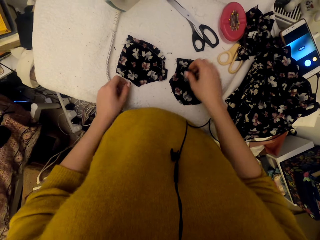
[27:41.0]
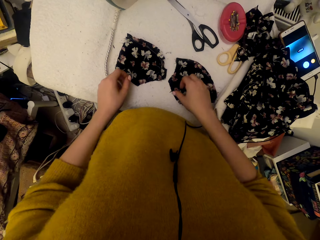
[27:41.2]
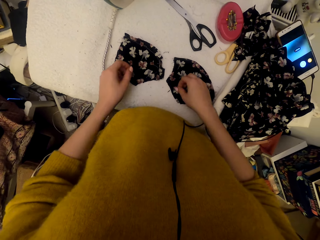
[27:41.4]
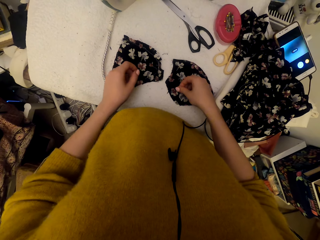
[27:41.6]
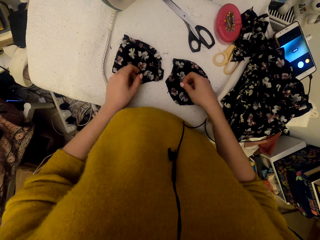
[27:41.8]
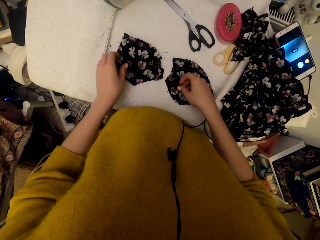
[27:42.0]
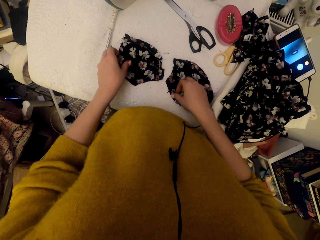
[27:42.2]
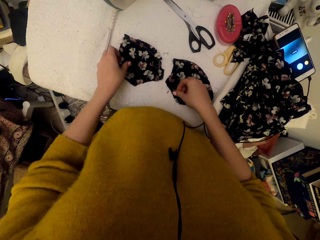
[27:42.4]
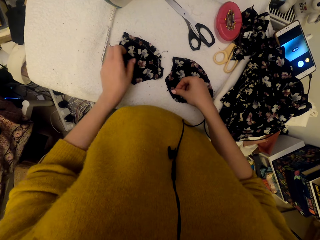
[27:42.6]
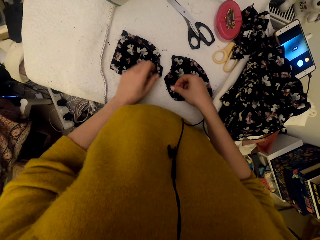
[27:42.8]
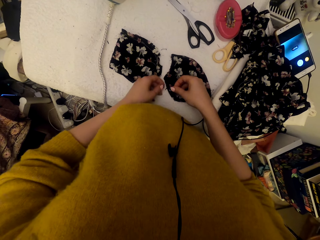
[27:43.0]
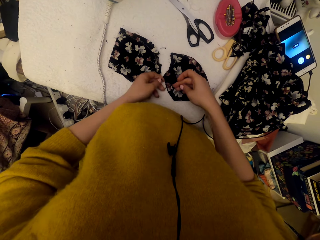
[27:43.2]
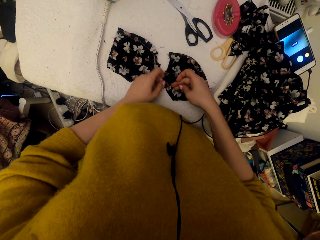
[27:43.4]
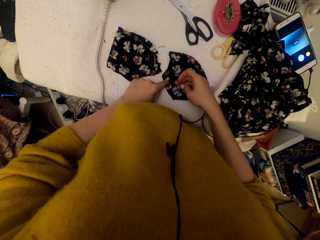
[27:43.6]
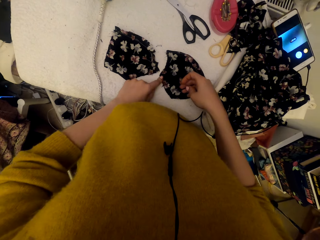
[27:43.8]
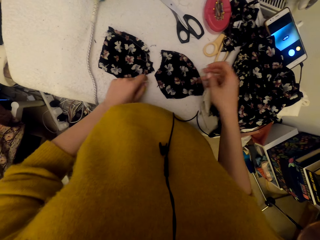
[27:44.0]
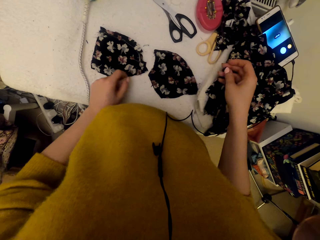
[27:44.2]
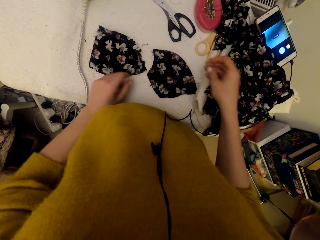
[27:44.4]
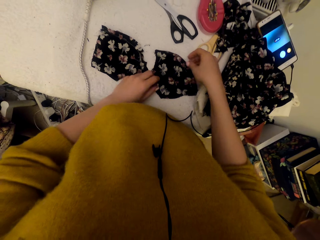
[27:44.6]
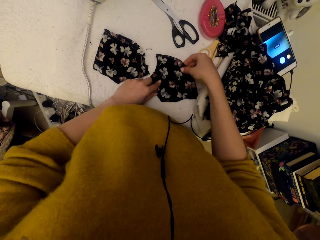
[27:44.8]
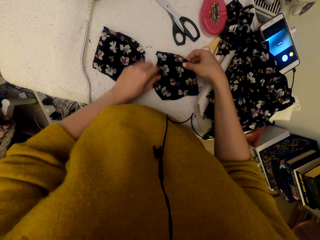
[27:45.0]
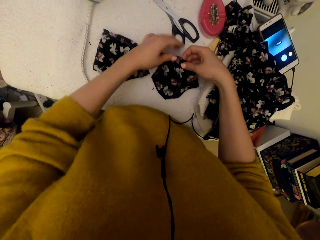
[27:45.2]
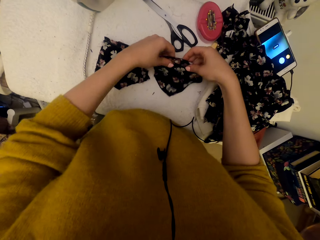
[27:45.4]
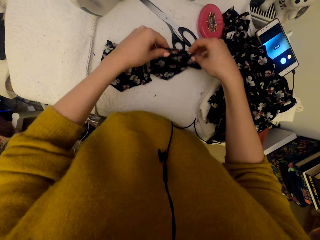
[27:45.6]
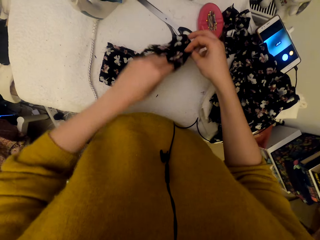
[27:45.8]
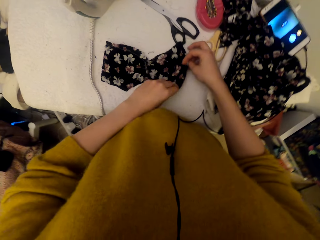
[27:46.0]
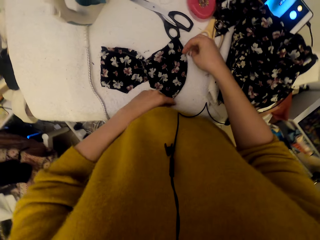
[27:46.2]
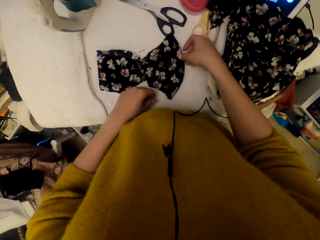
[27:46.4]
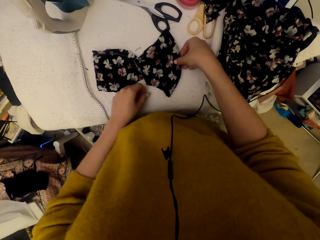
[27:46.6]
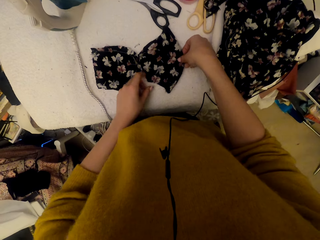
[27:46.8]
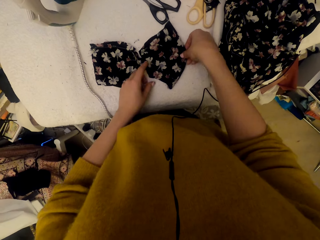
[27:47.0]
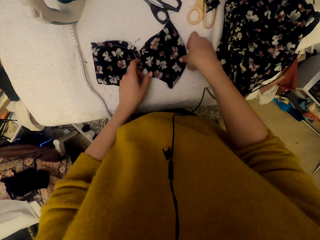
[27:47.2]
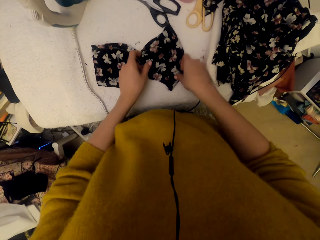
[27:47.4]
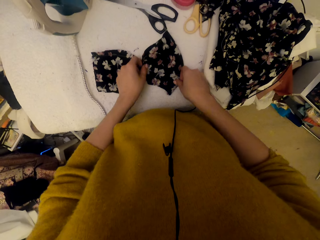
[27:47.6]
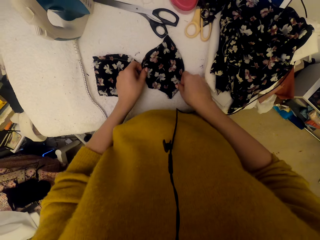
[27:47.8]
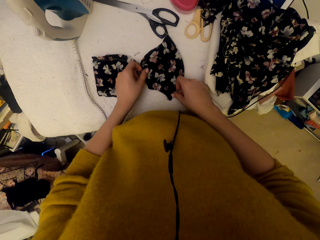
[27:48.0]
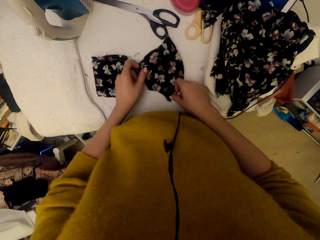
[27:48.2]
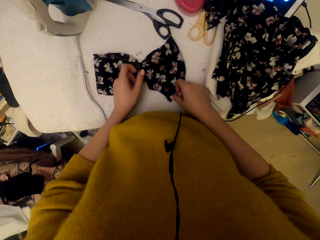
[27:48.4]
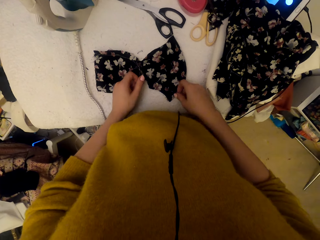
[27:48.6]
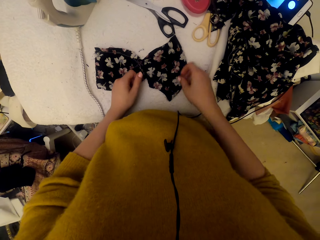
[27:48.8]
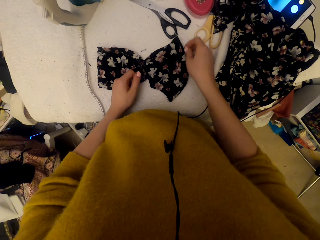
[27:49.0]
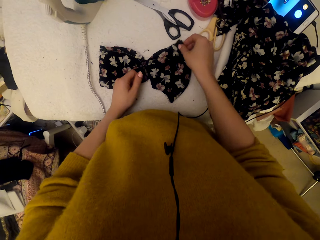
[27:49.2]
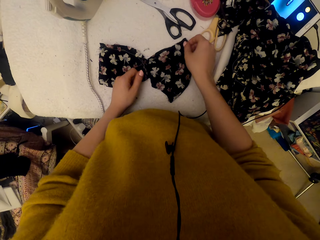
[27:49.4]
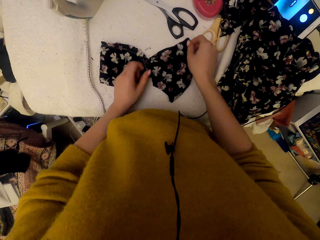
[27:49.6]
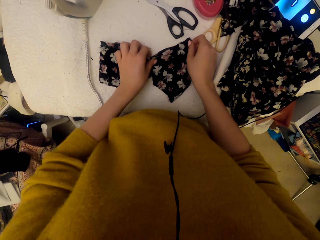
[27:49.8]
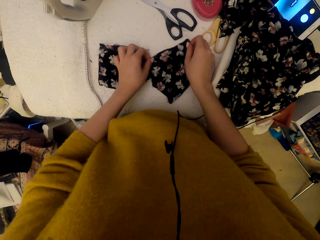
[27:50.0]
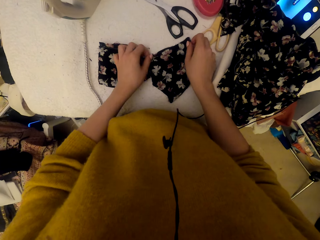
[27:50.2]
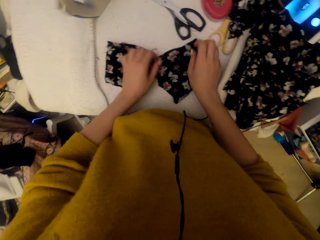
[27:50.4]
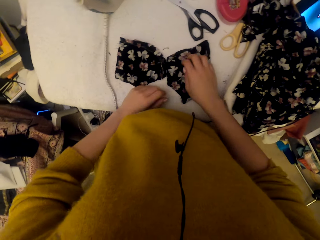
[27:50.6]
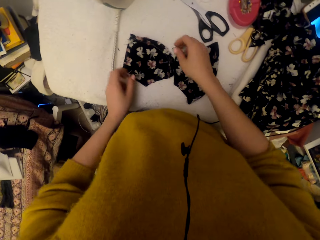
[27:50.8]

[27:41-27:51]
The camera wearer puts a hand on a material. They adjust a cloth material piece on the right side. They pick the material, put down the material, and move the material on a table.

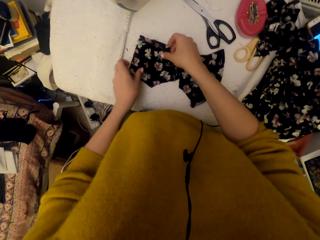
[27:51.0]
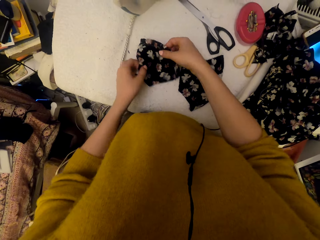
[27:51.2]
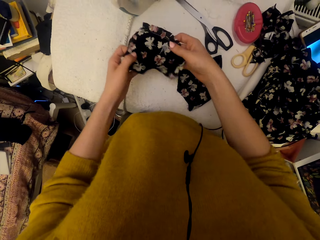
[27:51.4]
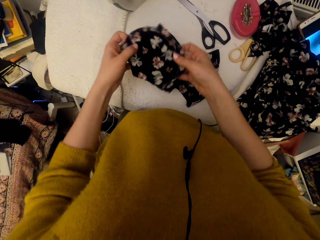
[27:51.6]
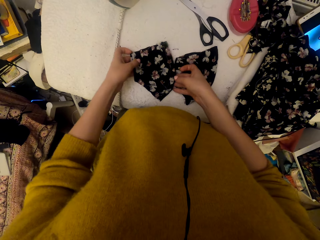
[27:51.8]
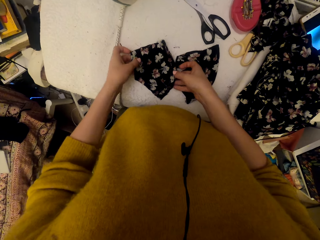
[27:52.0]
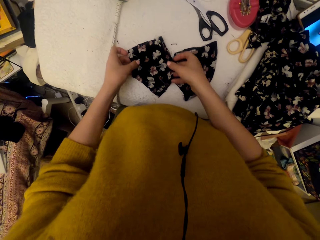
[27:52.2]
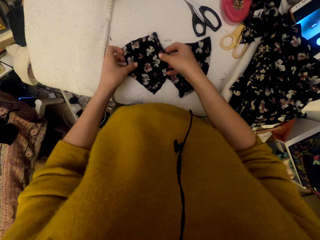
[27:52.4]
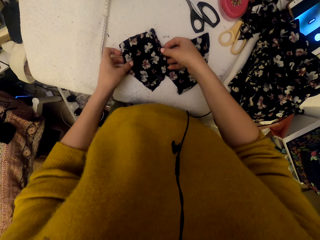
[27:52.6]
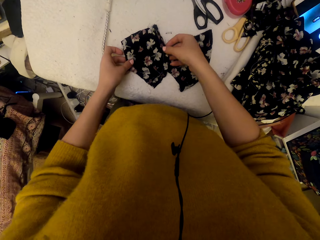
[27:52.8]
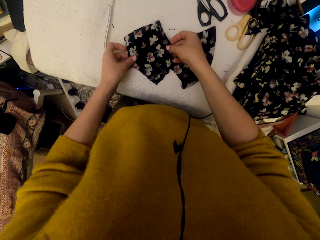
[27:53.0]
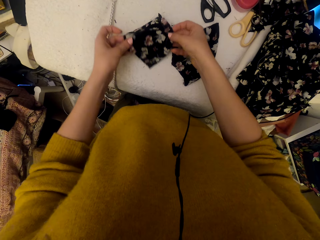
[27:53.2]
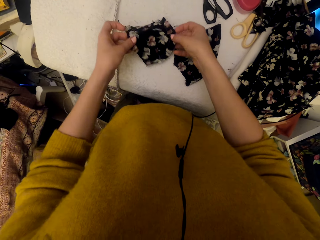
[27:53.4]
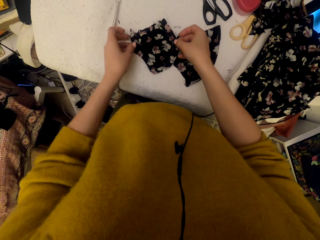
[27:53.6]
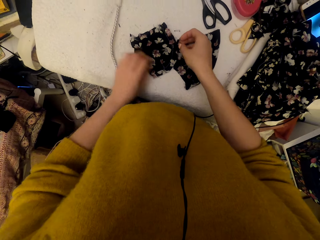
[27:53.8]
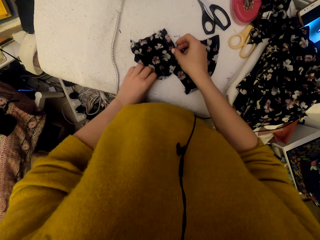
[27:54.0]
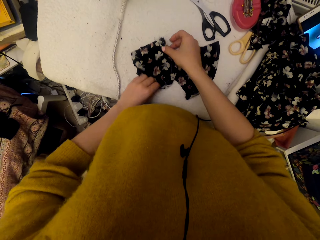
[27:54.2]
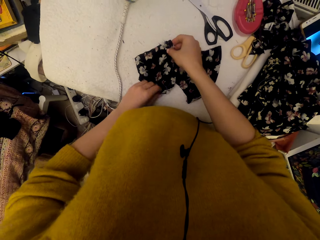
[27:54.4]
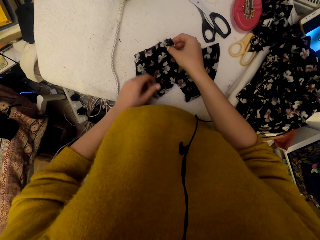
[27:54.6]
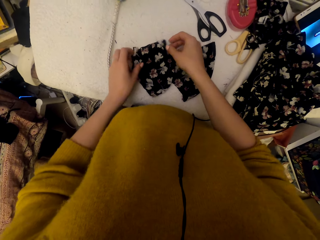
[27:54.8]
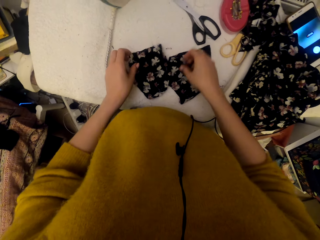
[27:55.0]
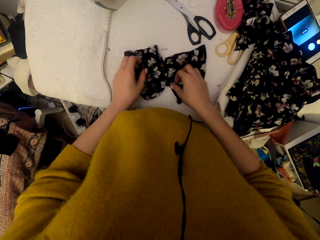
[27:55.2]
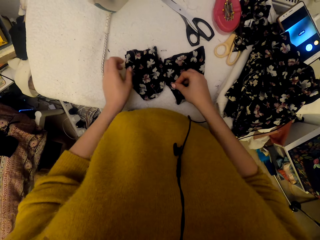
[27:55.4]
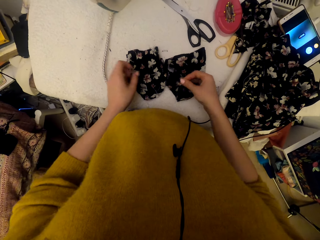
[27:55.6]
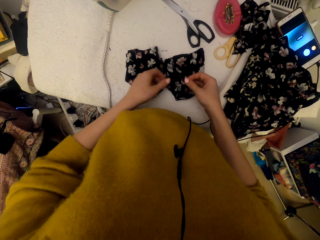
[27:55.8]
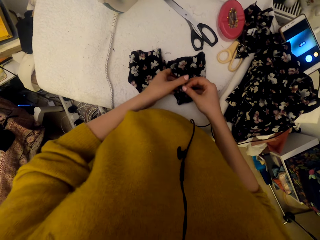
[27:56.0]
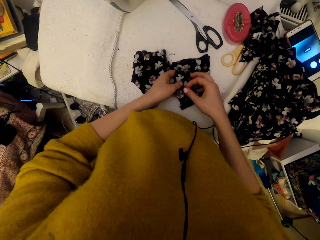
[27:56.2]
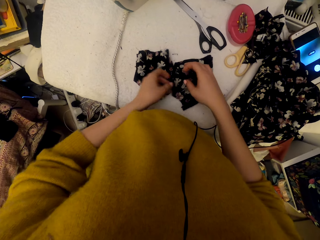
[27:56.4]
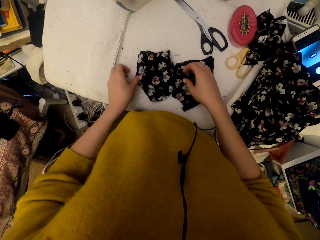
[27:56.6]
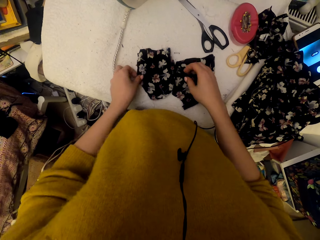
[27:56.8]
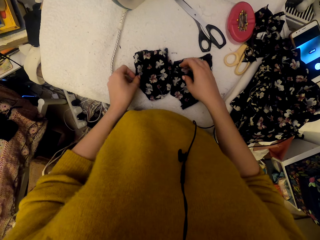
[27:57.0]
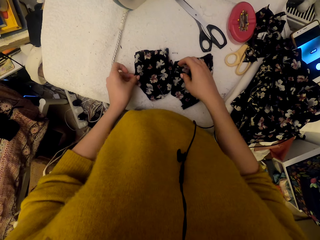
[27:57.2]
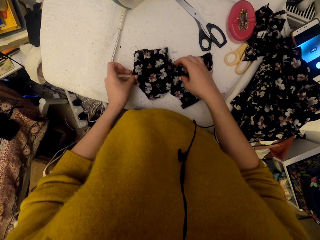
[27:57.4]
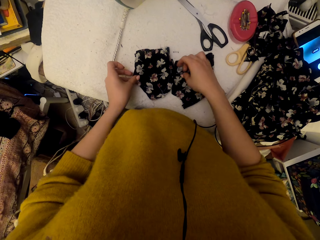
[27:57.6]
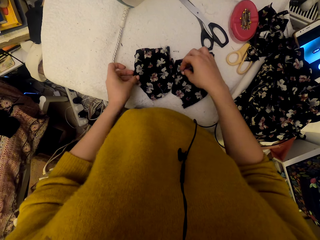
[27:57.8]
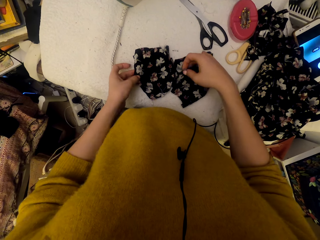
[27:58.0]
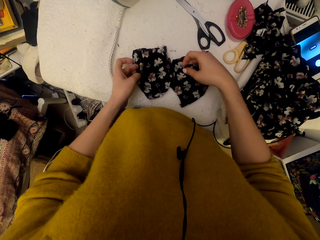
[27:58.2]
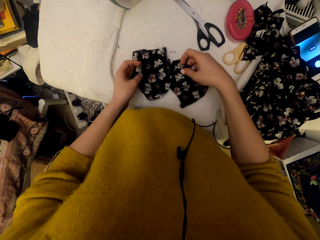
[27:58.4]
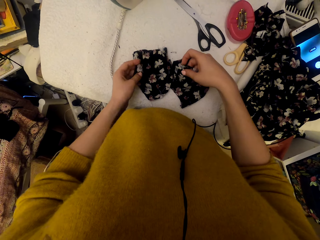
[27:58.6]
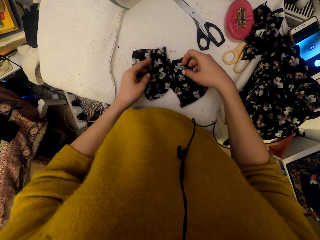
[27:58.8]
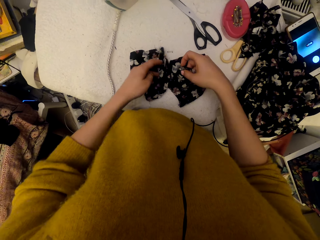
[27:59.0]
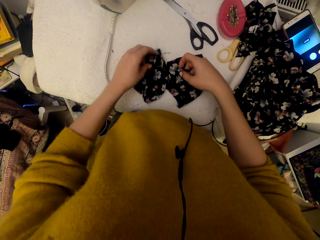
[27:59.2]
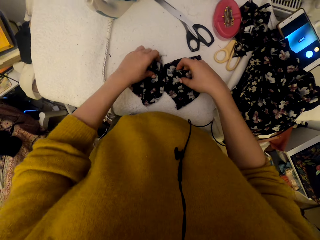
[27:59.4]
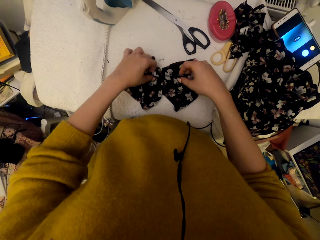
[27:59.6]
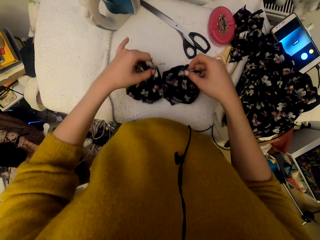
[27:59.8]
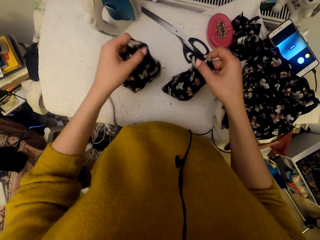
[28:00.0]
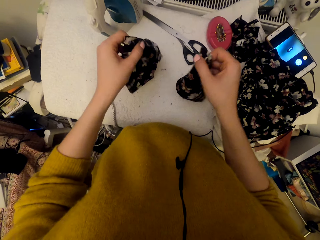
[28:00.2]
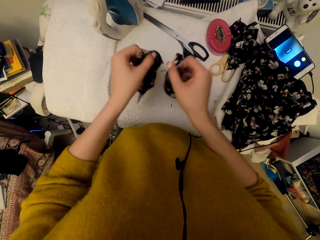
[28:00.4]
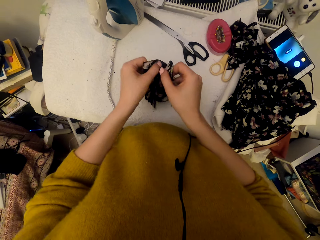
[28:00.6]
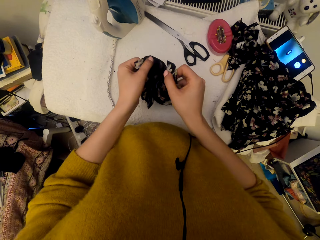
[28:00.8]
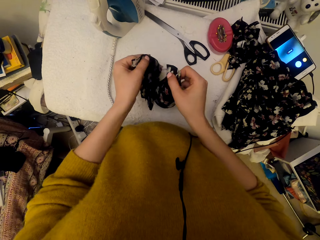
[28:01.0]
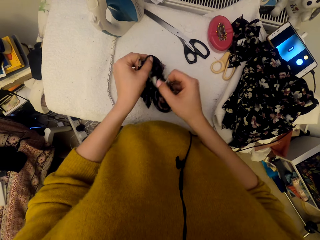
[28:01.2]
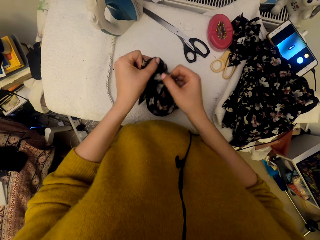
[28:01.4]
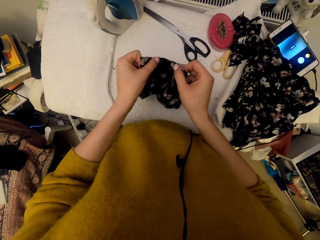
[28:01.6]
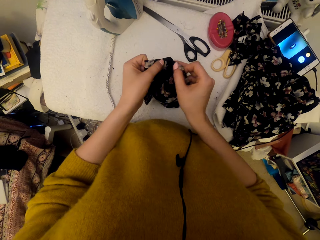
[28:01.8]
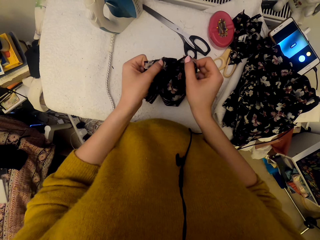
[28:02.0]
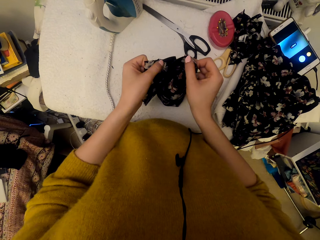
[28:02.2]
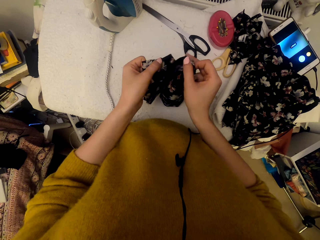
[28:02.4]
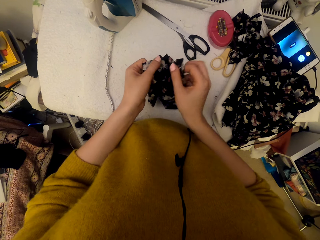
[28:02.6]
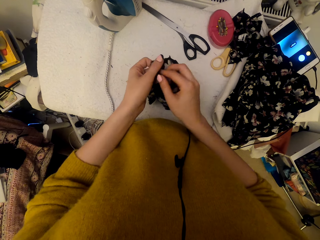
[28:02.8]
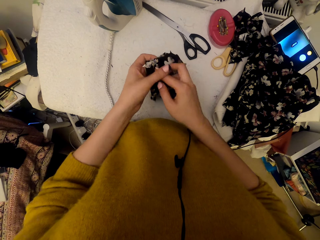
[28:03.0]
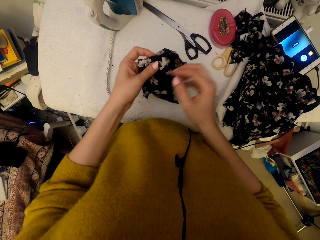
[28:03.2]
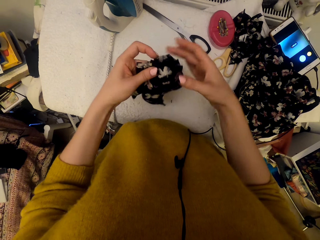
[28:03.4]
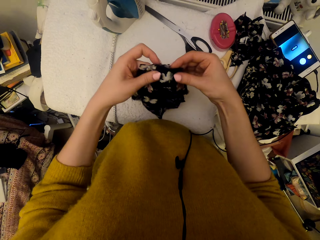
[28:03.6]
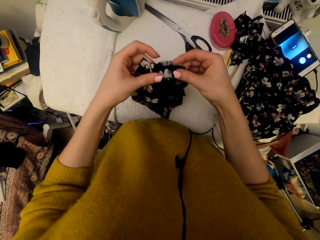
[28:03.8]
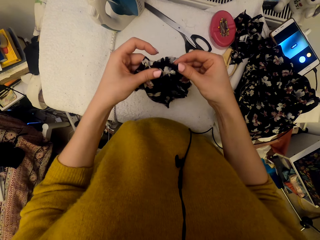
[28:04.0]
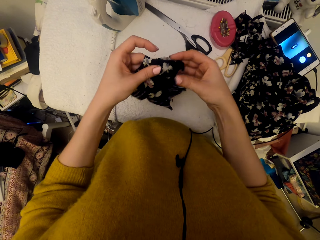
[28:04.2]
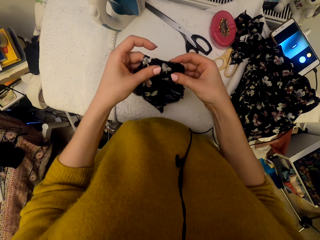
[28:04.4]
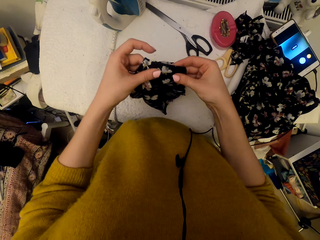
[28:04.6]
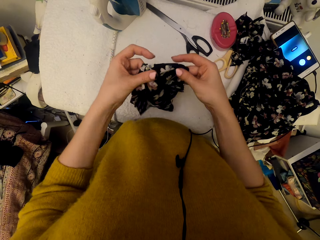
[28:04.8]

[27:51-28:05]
The camera wearer adjusts a cloth material piece on the left side. They pick a material, put down the material, and move materials on a table. They adjust a cloth material piece on the left side again. They adjust the cloth material pieces and lift the cloth material pieces. They put the material together.
